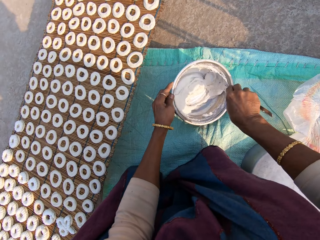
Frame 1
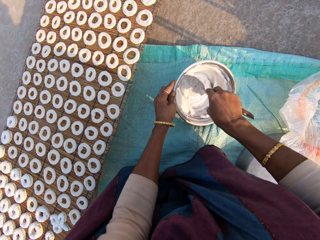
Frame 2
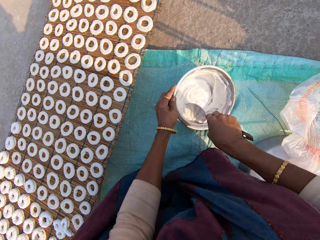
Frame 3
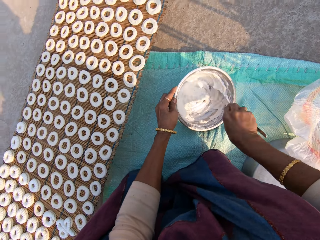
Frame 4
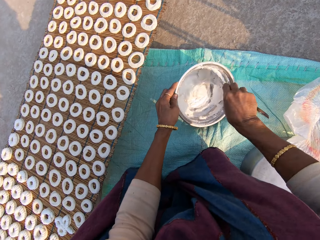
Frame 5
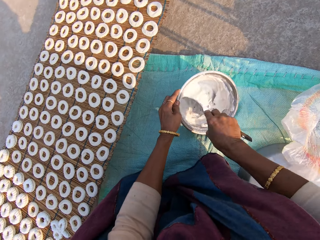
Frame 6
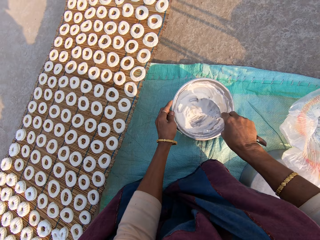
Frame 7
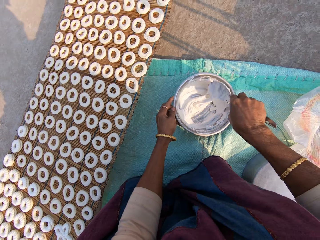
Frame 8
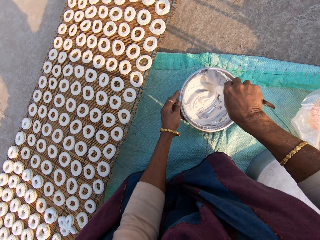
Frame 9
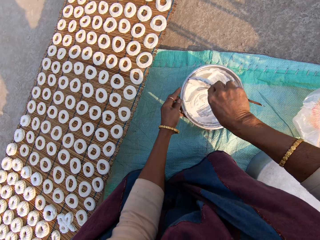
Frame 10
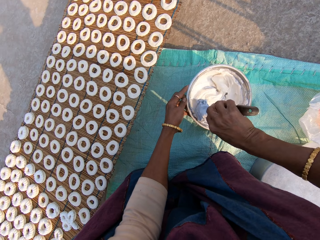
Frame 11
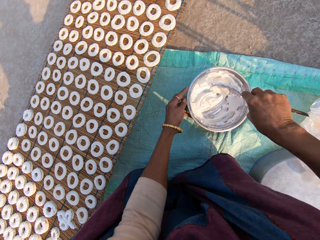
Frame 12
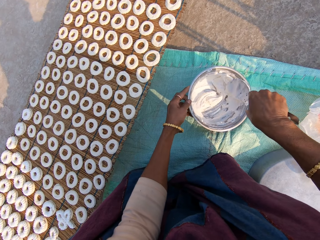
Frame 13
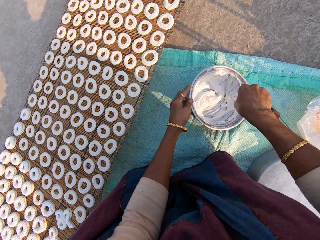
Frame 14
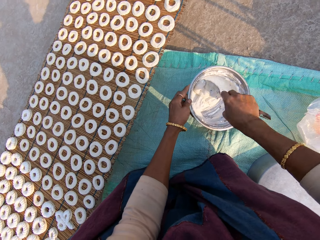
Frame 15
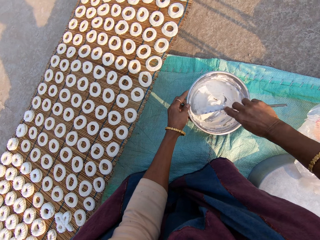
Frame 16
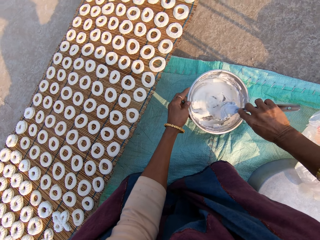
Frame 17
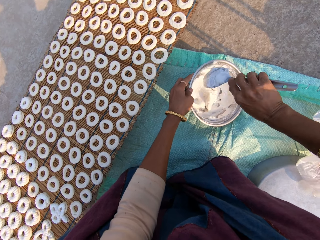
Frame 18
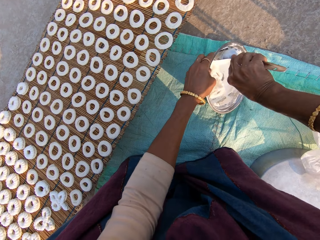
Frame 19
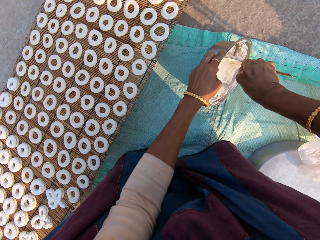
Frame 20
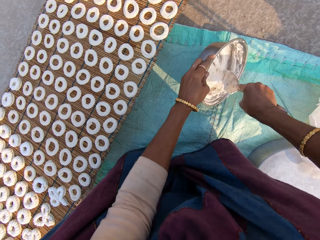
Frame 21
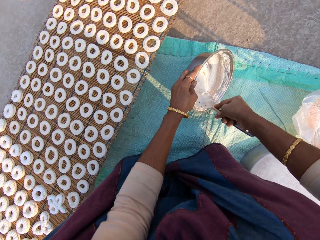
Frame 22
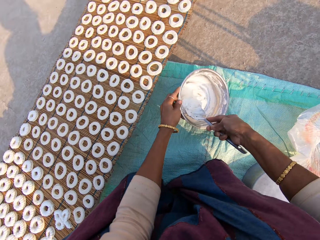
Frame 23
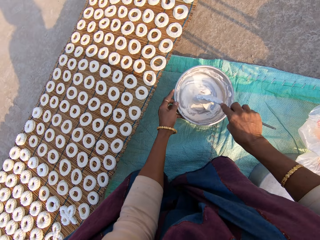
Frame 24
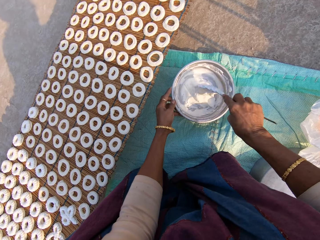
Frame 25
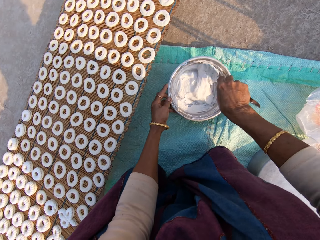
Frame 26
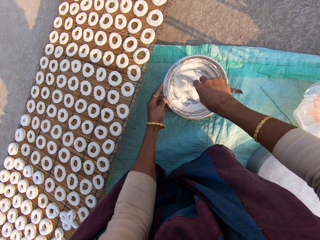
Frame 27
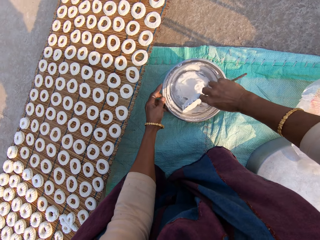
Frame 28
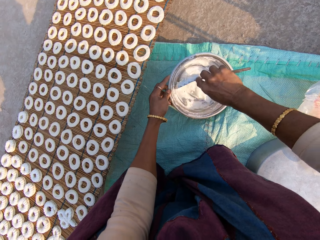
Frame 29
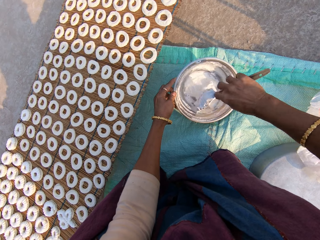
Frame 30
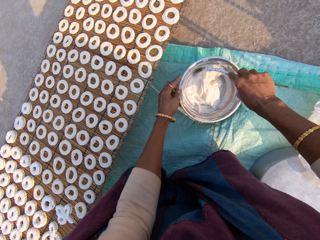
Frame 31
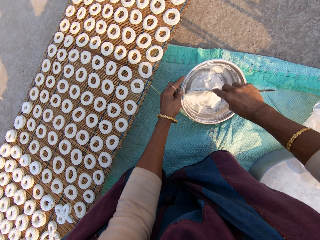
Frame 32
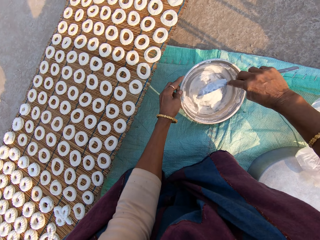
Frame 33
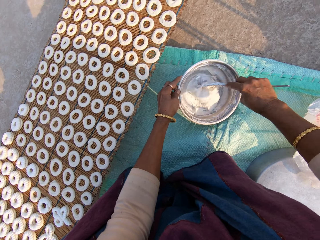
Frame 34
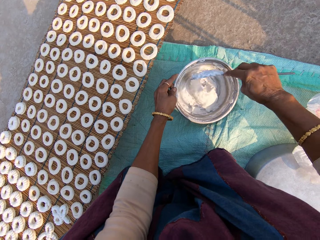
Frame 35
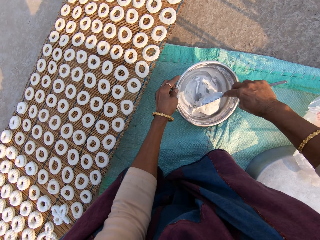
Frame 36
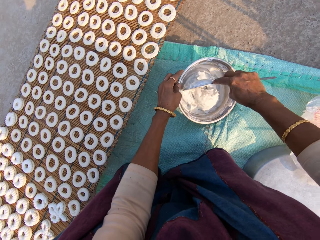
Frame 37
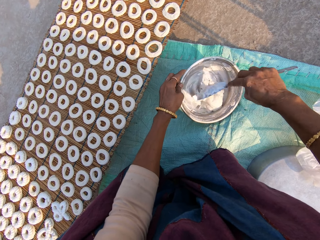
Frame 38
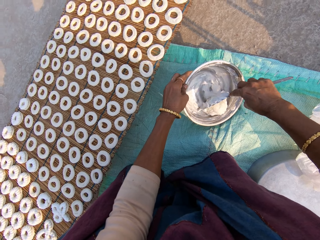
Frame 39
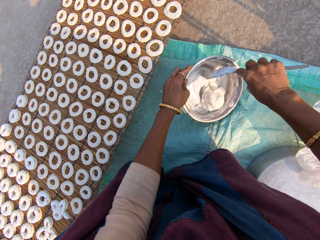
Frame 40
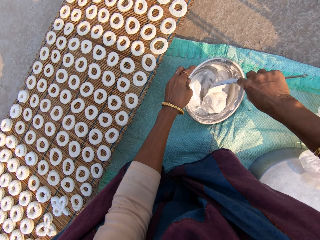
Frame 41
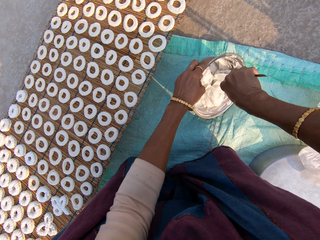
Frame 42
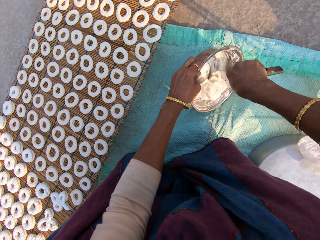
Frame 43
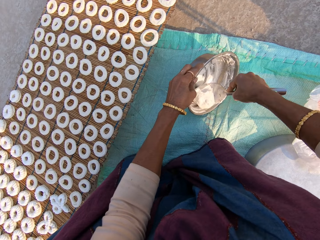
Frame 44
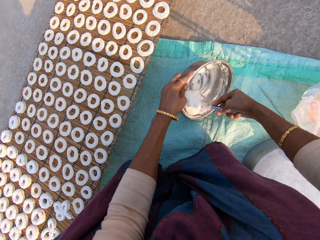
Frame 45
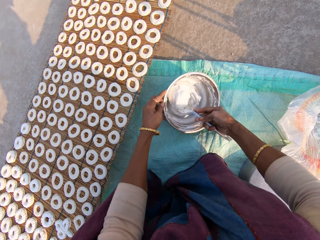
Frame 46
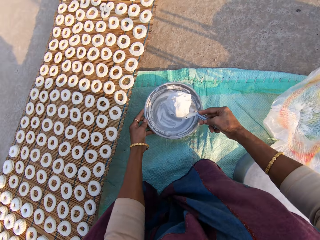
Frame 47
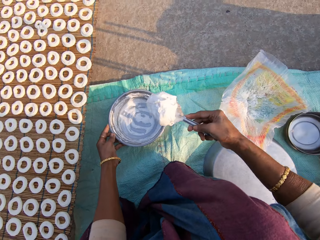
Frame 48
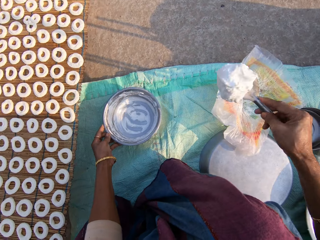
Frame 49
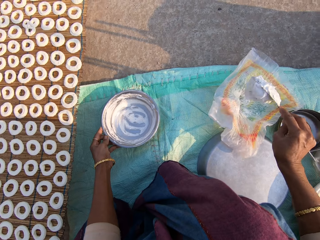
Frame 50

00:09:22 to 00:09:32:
The camera wearer takes the flour from the steel bowl with the spoon.

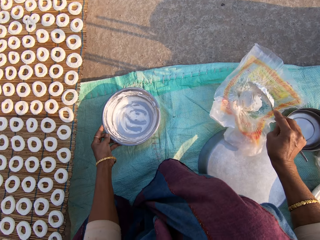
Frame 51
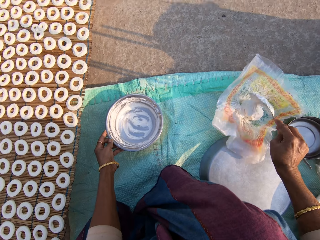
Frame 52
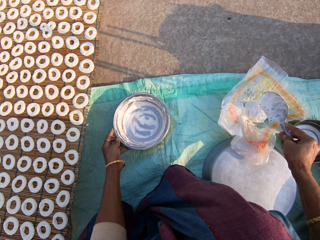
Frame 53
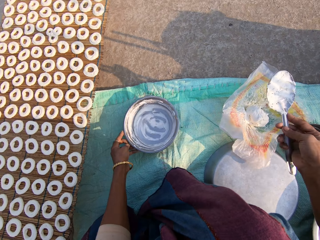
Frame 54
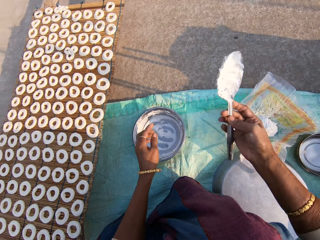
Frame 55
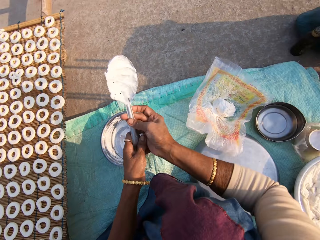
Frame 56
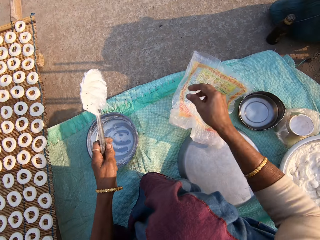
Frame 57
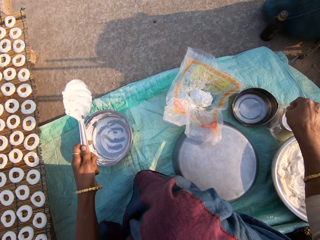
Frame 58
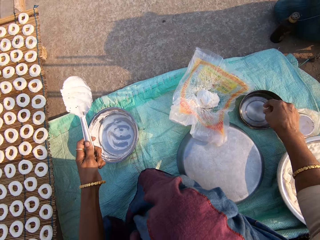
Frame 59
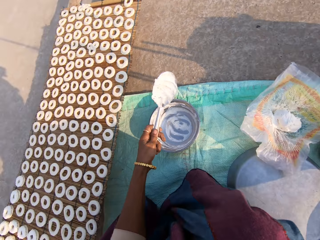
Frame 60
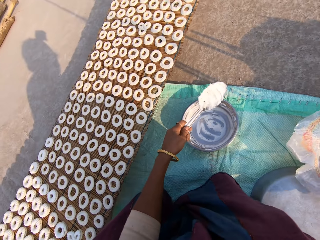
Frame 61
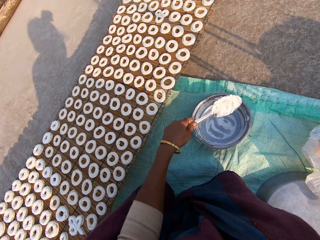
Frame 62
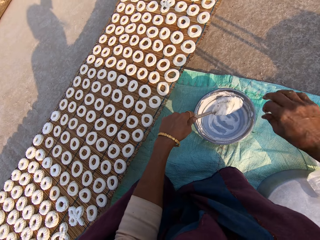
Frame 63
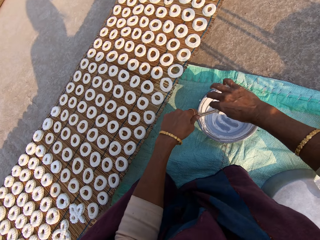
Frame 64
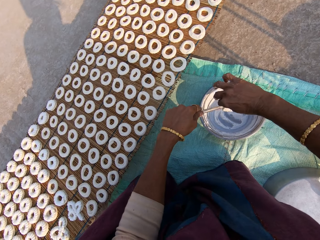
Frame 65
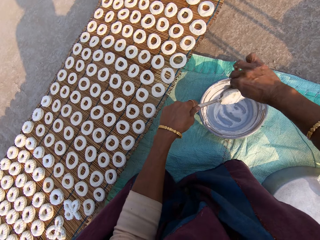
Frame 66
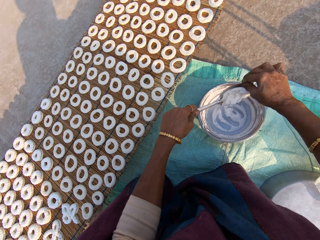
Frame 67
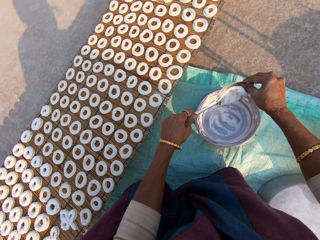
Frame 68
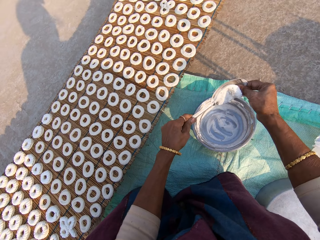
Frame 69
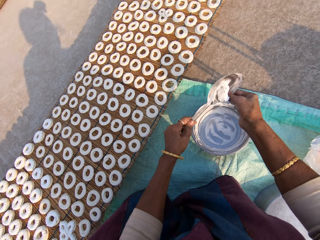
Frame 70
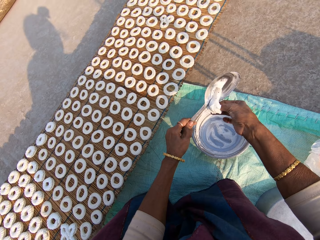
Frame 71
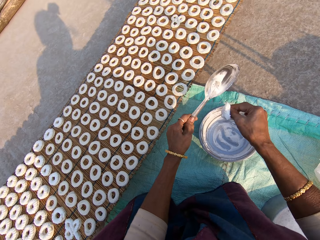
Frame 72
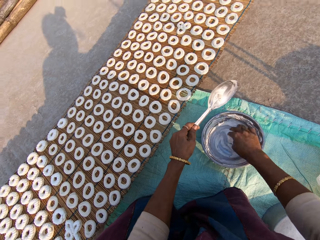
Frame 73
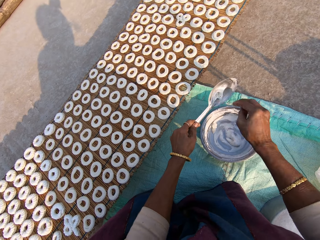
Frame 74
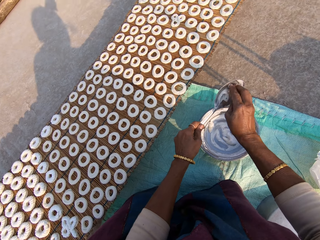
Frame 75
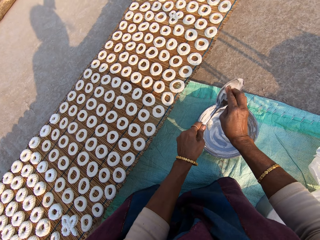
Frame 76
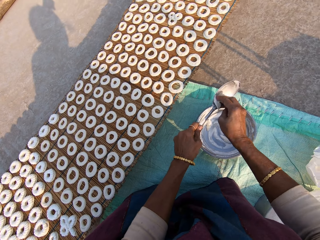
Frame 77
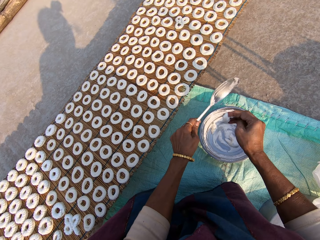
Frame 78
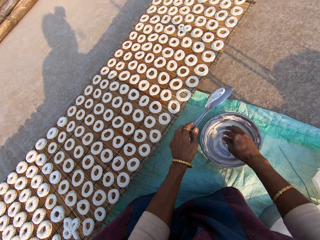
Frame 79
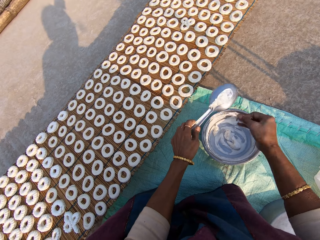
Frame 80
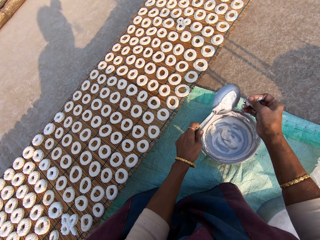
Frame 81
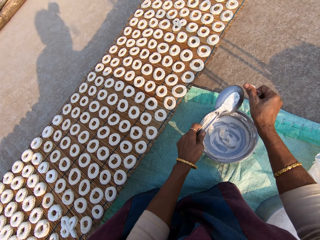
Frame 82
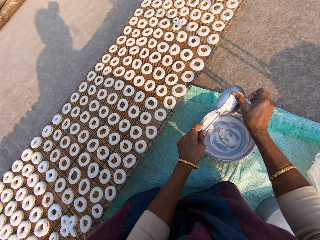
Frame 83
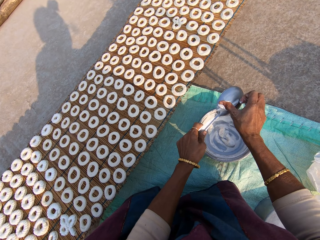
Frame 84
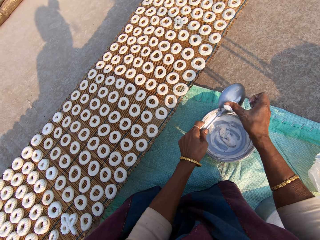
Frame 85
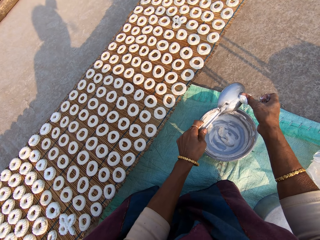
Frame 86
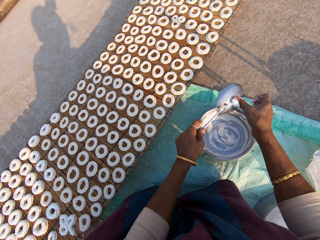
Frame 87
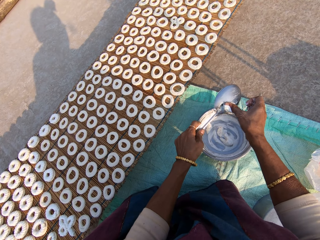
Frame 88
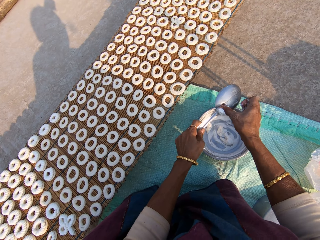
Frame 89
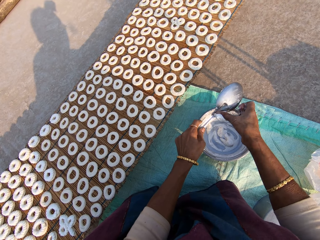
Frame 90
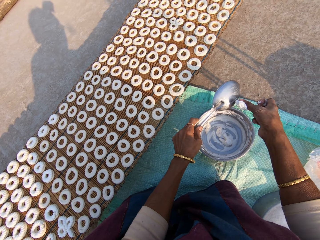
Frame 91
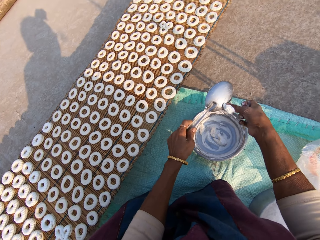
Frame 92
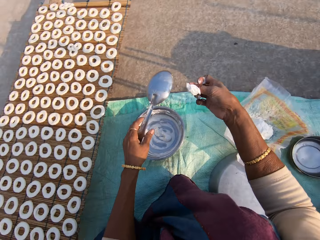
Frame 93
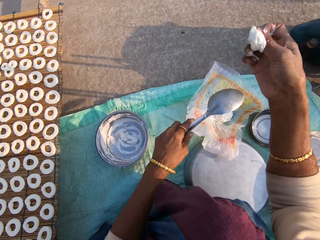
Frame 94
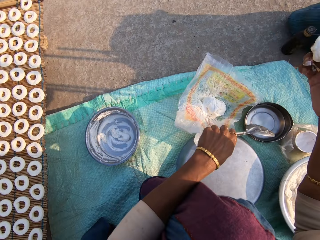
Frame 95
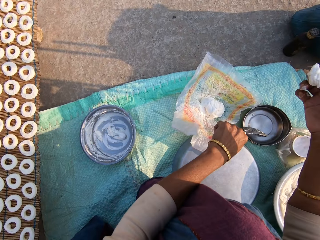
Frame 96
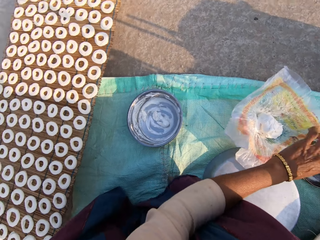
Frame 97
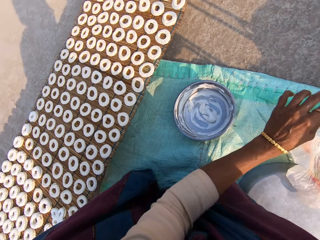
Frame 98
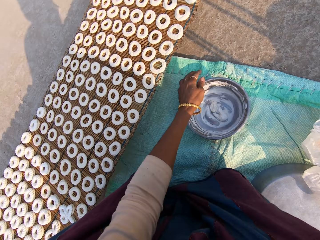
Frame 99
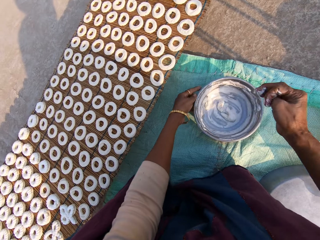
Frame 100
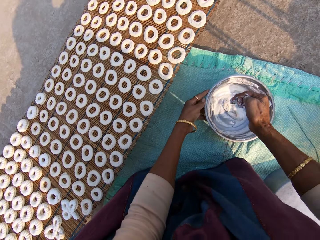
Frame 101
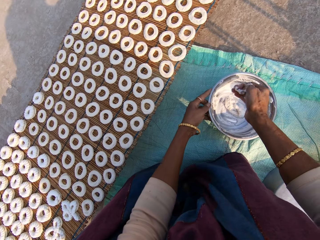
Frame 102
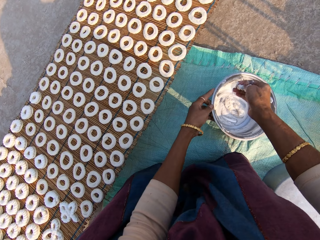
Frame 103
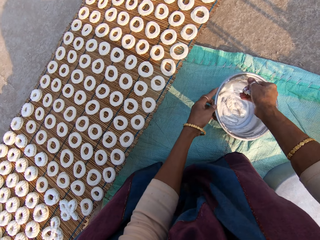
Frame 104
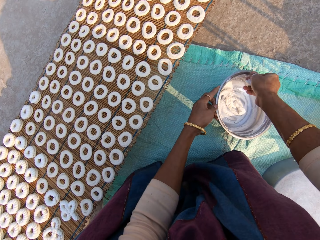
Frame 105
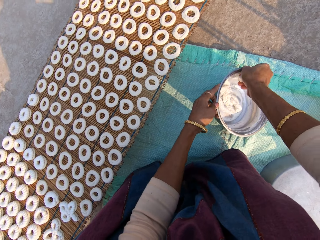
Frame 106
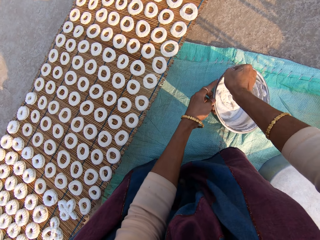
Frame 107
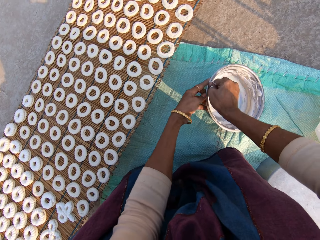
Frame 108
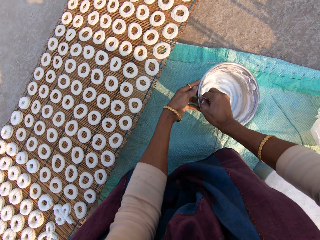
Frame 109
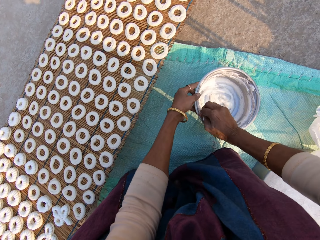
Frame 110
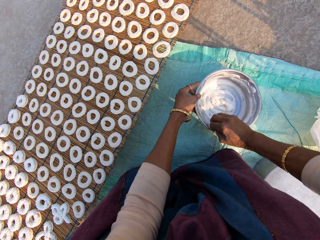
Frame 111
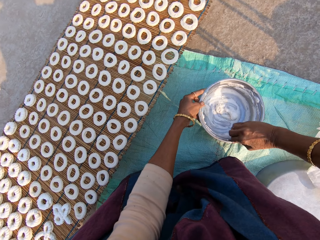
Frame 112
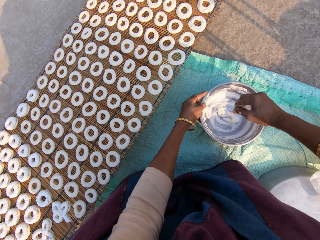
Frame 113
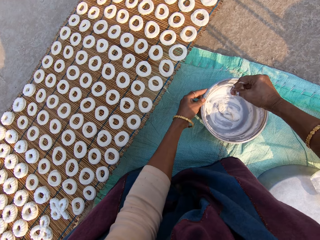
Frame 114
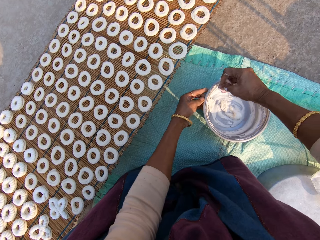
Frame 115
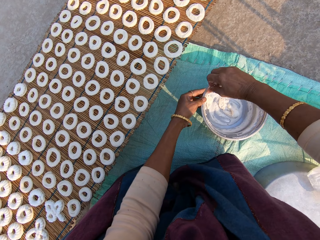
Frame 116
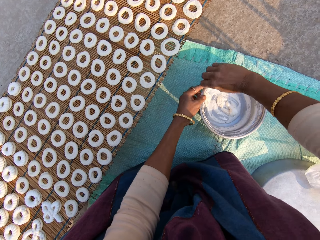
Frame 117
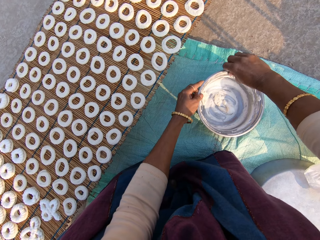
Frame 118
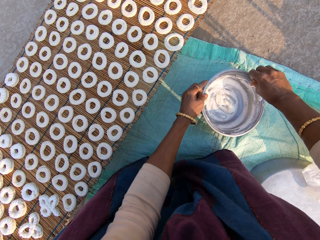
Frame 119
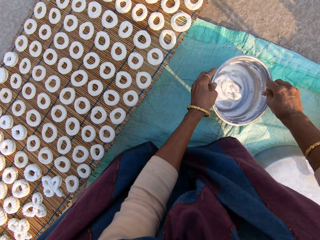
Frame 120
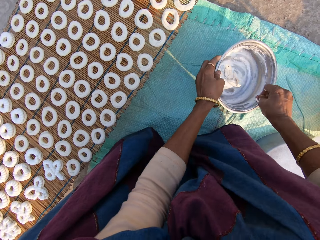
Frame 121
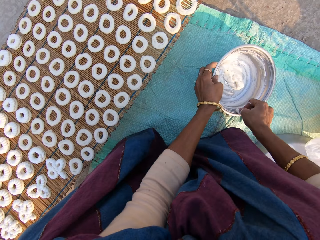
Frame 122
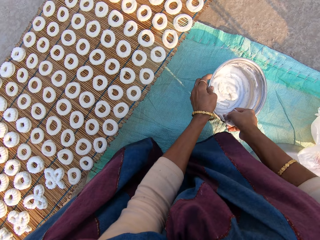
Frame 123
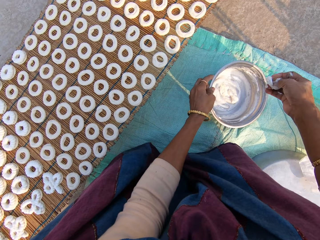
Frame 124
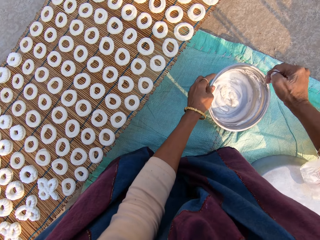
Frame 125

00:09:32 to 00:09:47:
The camera wearer puts the dough in the plastic bag. They hold the serving spoon in the left hand, dip the right hand in water from the other steel bowl, and clean the cream from the serving spoon with the right hand. They scoop flour from the spoon. They put the flour into the steel bowl. They scoop the flour from the spoon. They put the flour into the steel bowl. They scoop the flour from the spoon. They put the serving spoon in the bowl with water. They wipe the cream in the pot with the right hand. They scoop the flour from the spoon.
